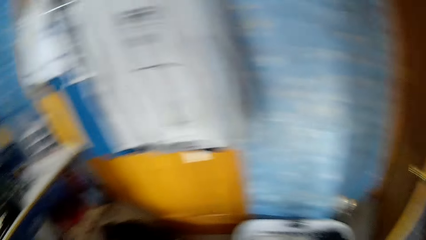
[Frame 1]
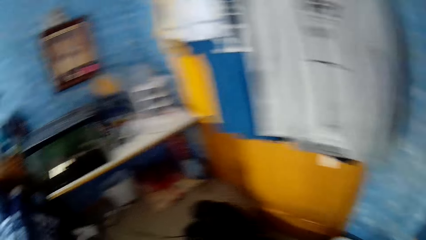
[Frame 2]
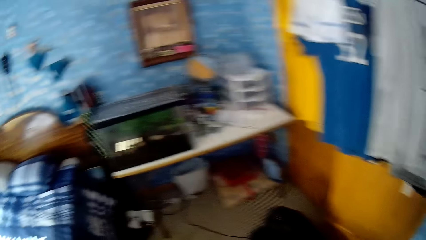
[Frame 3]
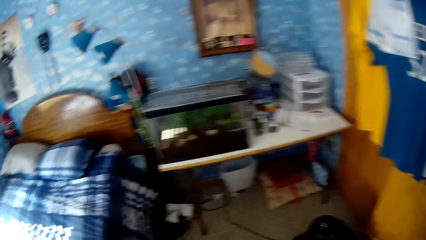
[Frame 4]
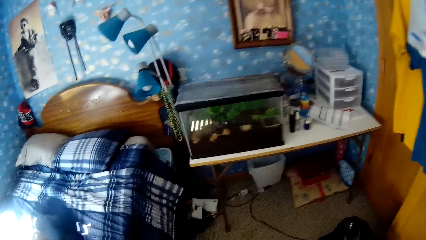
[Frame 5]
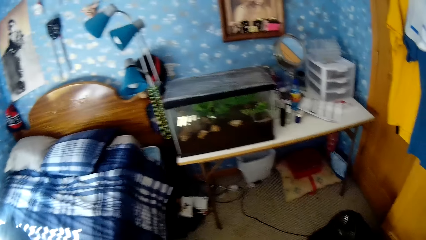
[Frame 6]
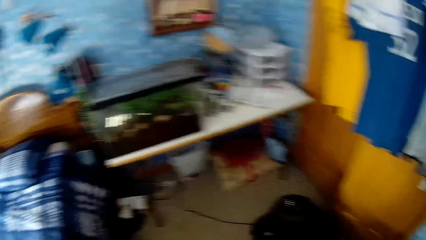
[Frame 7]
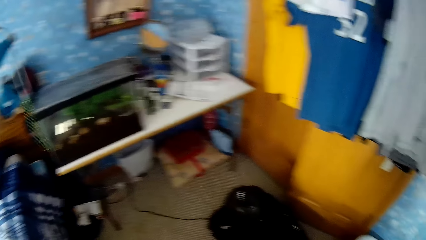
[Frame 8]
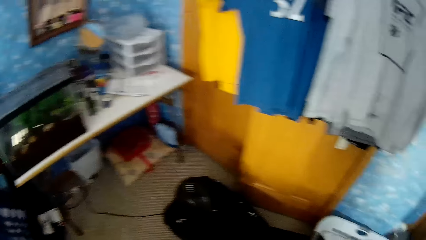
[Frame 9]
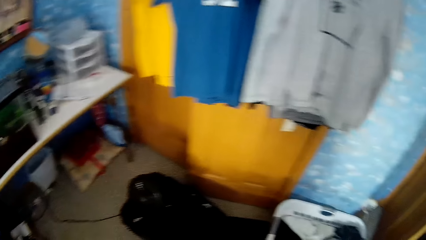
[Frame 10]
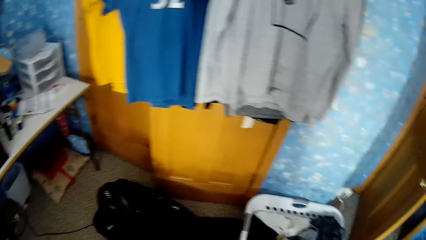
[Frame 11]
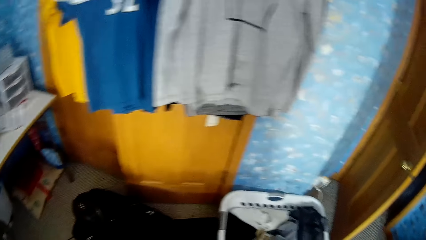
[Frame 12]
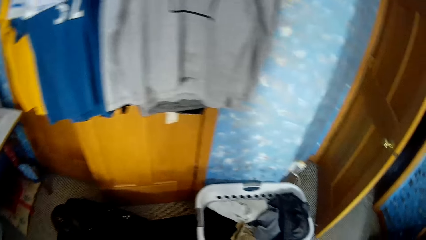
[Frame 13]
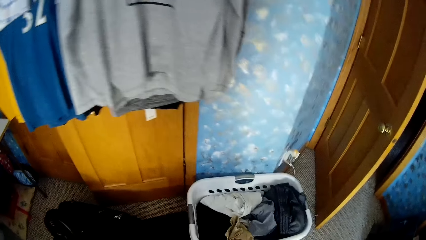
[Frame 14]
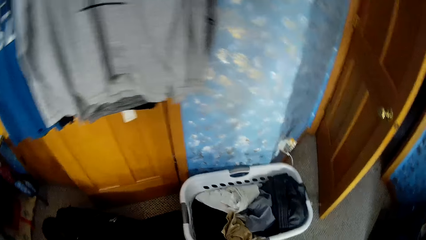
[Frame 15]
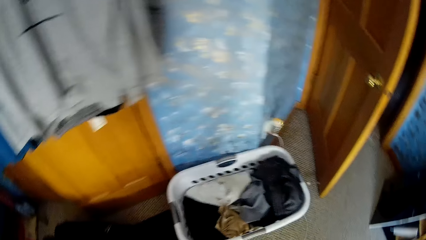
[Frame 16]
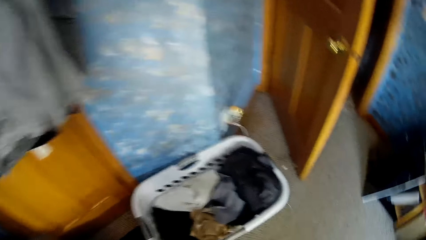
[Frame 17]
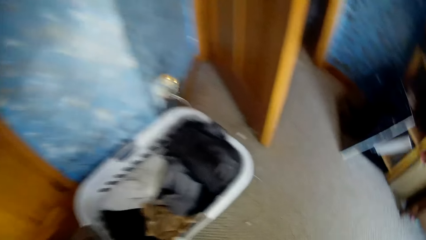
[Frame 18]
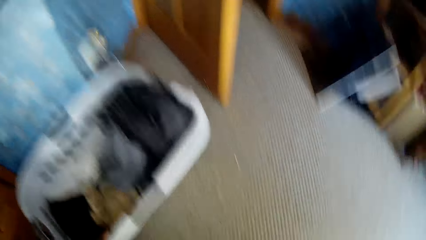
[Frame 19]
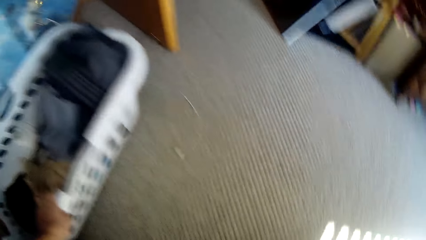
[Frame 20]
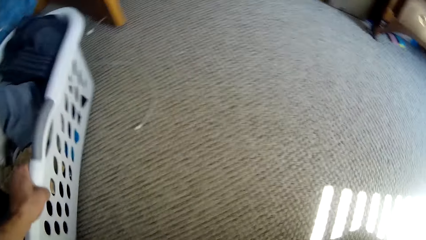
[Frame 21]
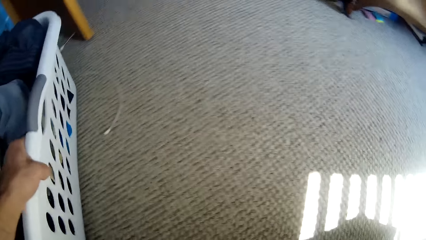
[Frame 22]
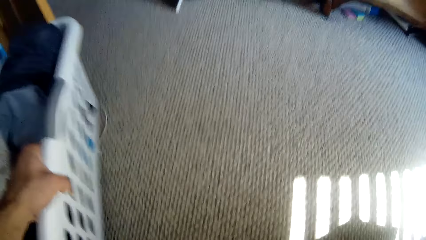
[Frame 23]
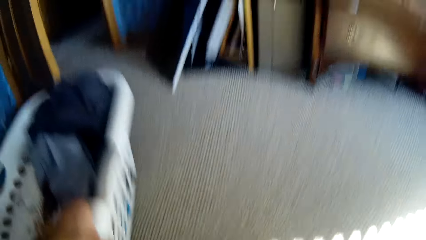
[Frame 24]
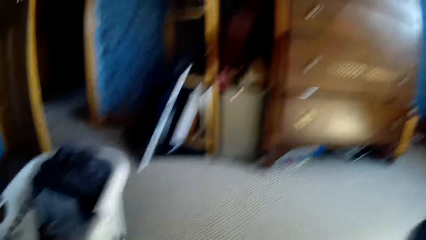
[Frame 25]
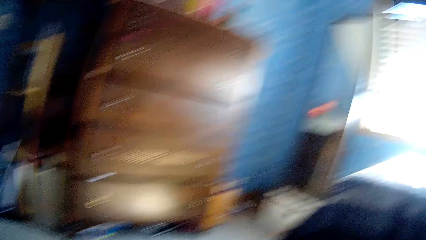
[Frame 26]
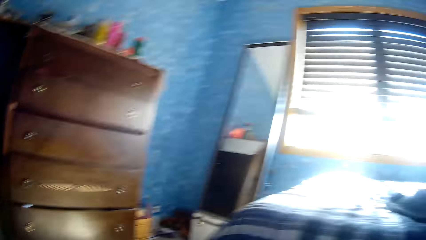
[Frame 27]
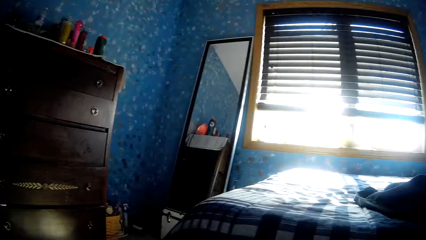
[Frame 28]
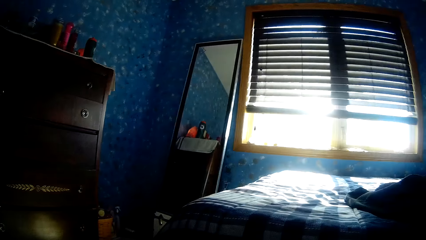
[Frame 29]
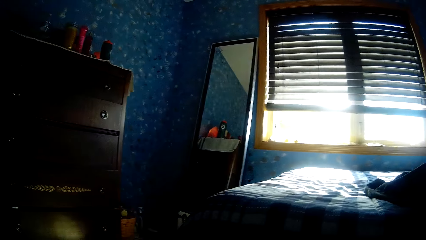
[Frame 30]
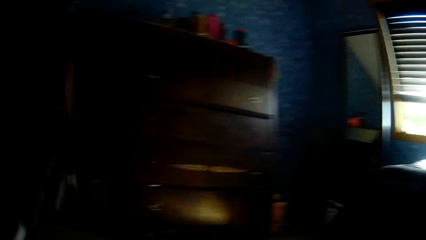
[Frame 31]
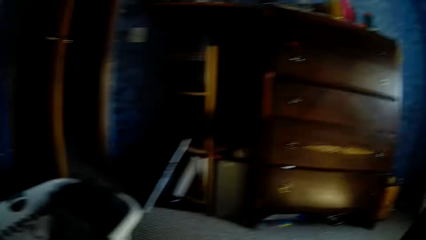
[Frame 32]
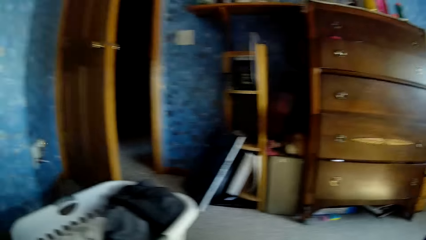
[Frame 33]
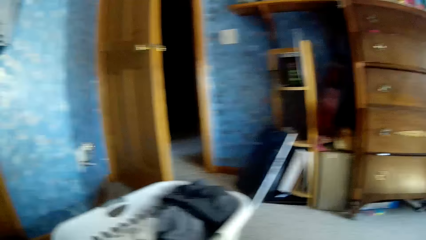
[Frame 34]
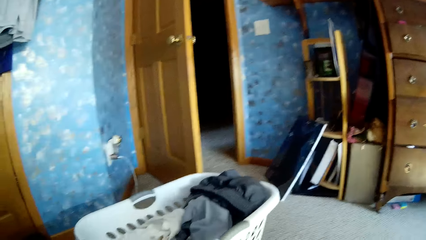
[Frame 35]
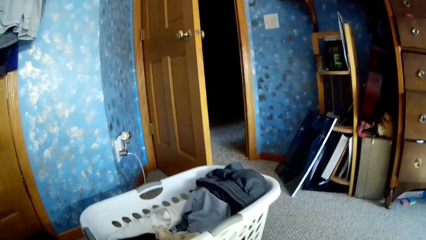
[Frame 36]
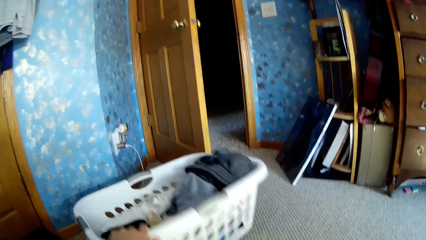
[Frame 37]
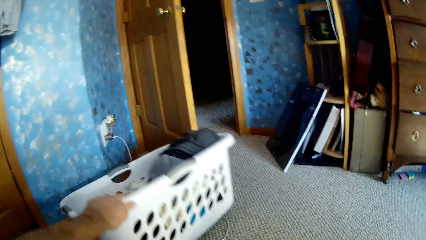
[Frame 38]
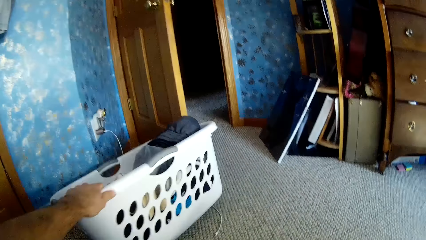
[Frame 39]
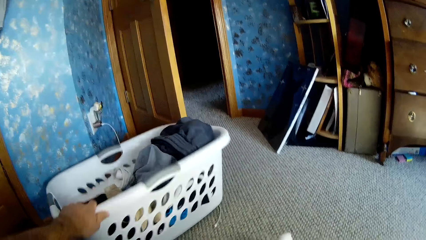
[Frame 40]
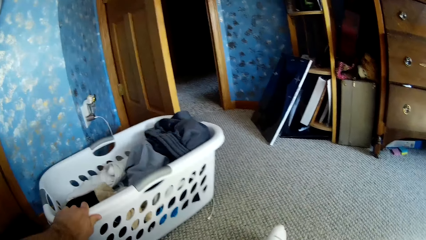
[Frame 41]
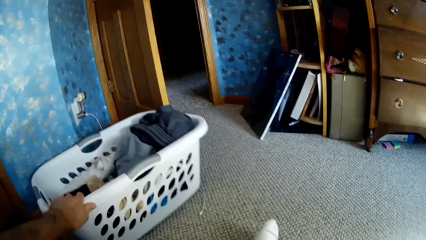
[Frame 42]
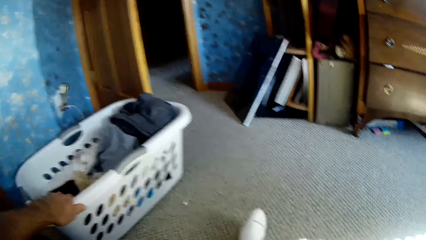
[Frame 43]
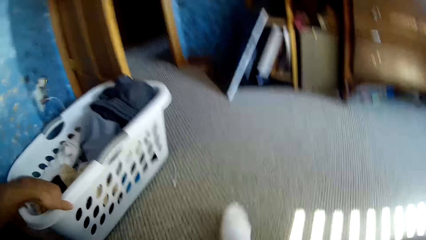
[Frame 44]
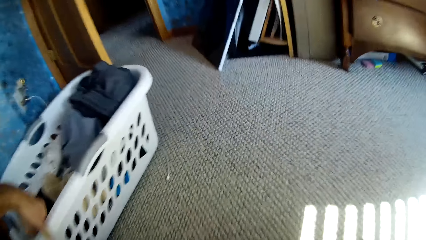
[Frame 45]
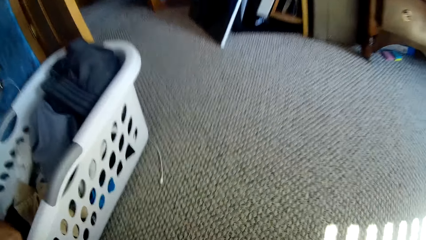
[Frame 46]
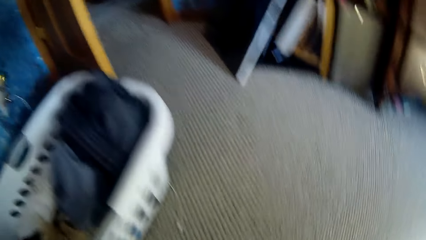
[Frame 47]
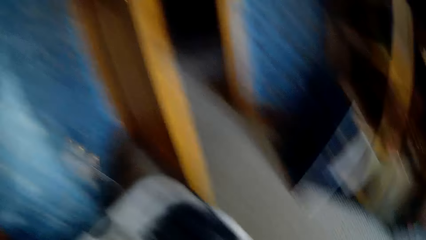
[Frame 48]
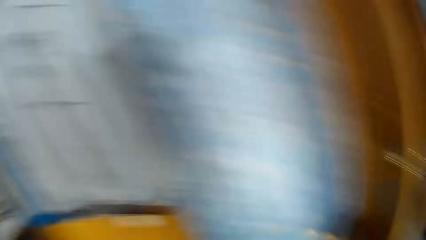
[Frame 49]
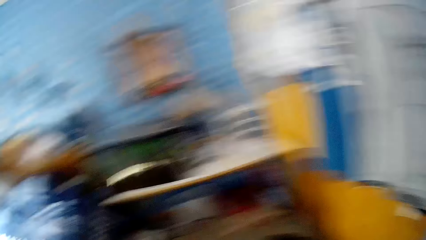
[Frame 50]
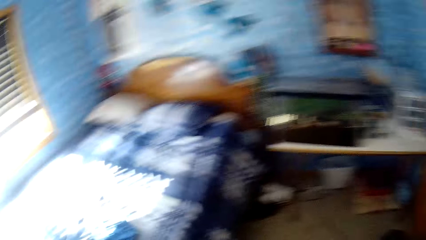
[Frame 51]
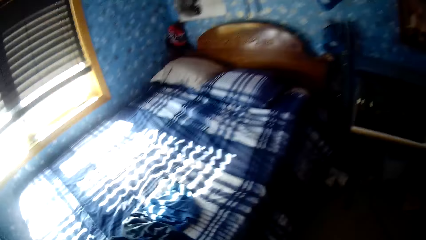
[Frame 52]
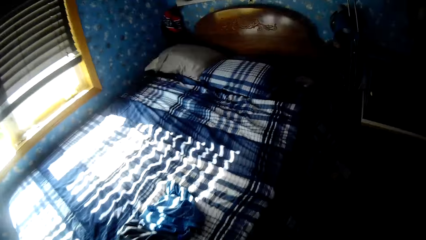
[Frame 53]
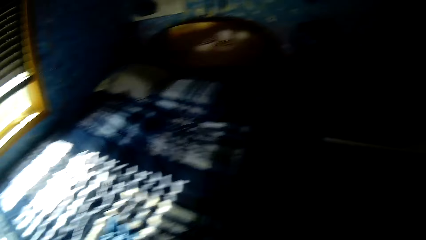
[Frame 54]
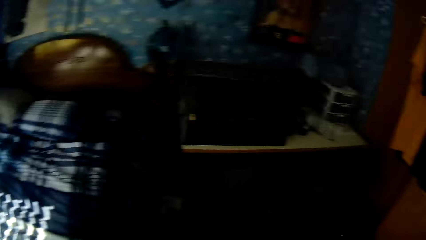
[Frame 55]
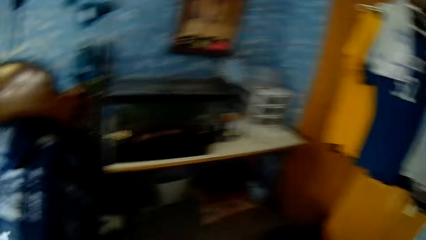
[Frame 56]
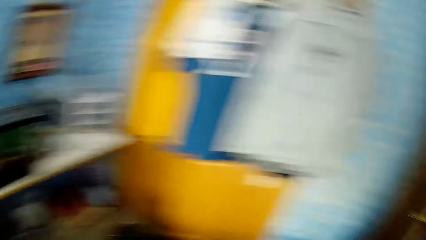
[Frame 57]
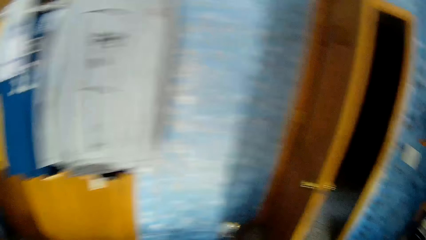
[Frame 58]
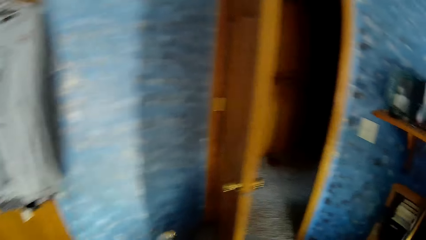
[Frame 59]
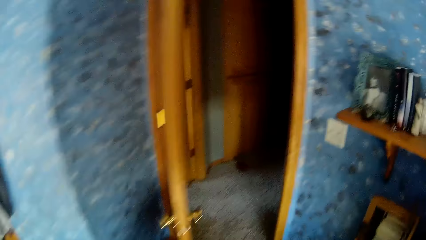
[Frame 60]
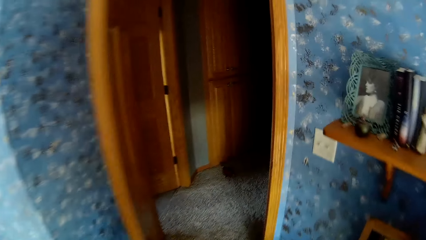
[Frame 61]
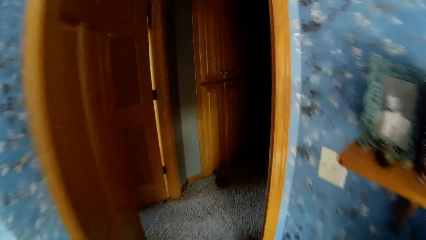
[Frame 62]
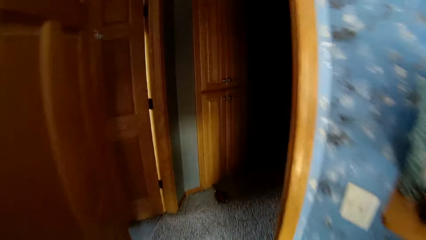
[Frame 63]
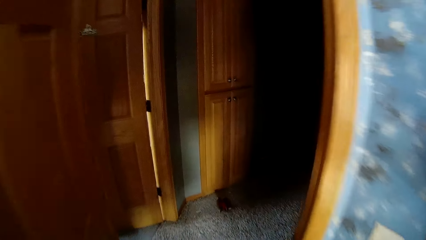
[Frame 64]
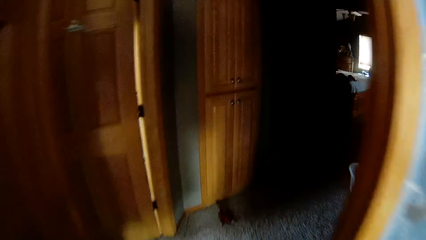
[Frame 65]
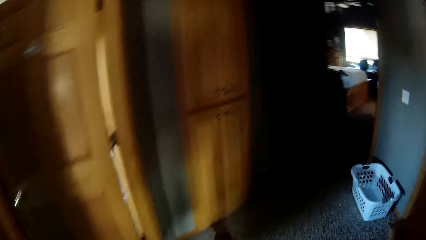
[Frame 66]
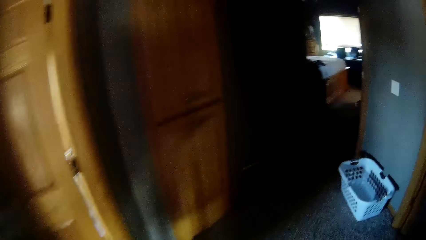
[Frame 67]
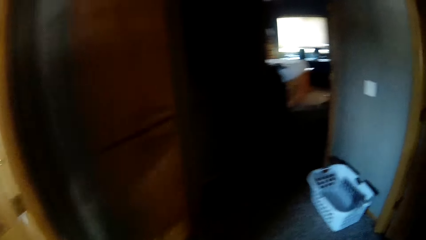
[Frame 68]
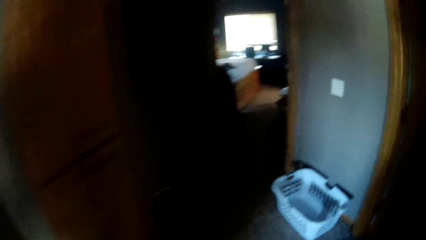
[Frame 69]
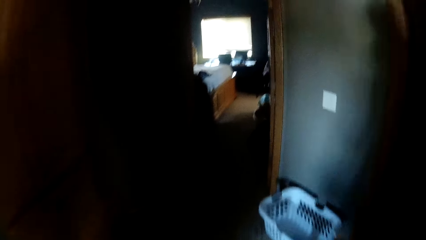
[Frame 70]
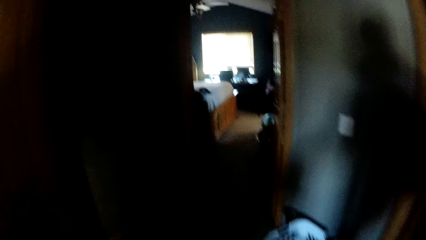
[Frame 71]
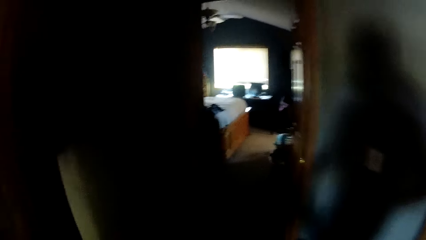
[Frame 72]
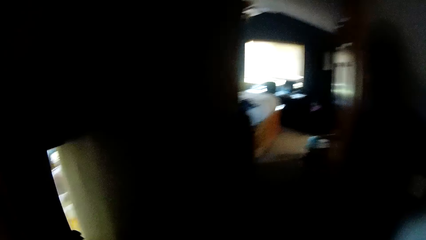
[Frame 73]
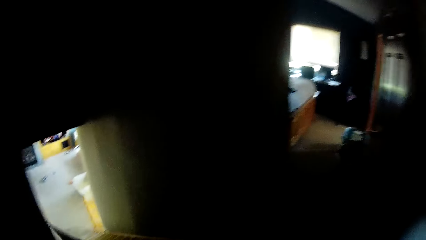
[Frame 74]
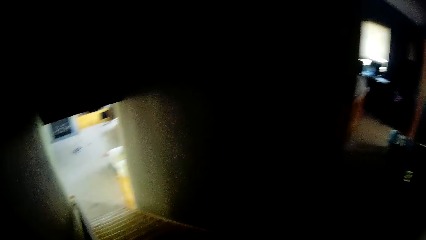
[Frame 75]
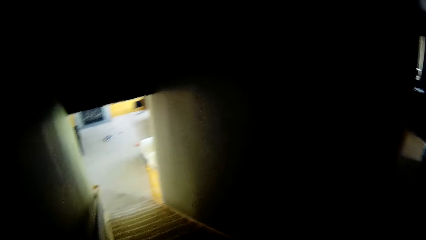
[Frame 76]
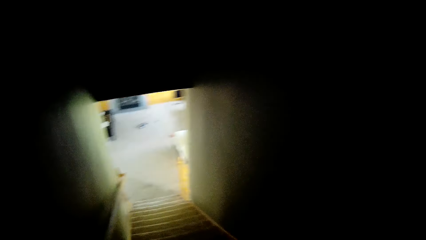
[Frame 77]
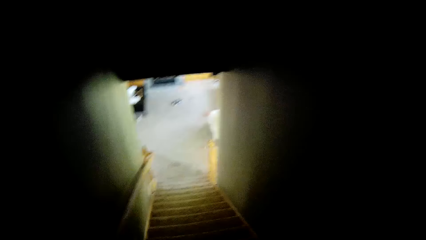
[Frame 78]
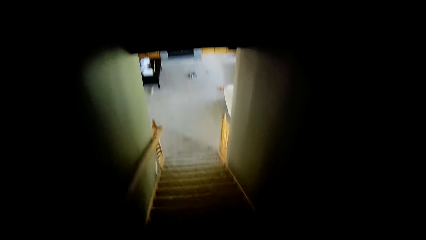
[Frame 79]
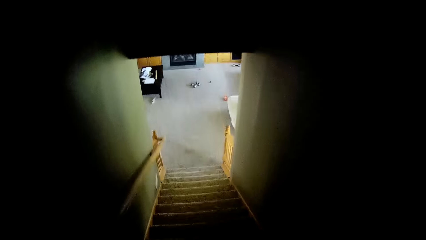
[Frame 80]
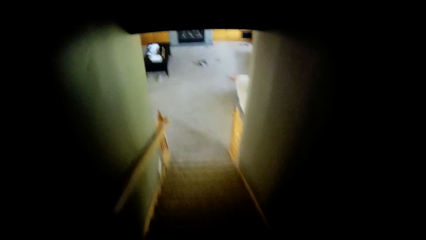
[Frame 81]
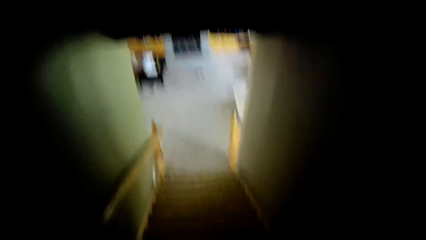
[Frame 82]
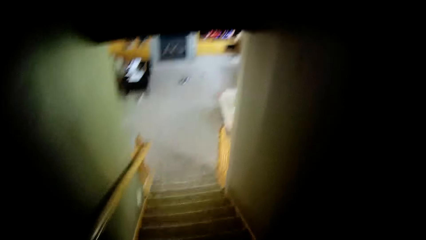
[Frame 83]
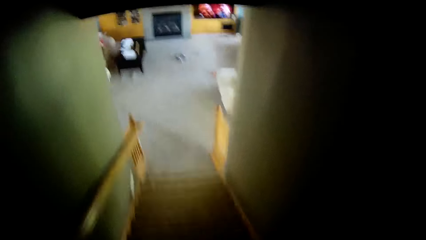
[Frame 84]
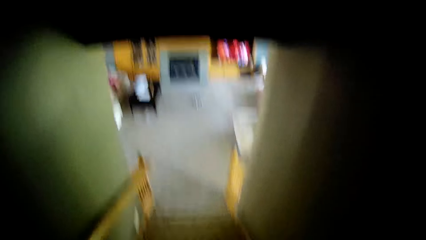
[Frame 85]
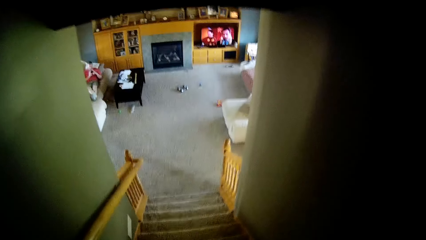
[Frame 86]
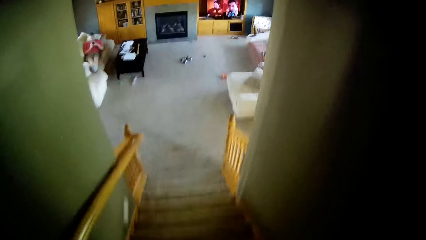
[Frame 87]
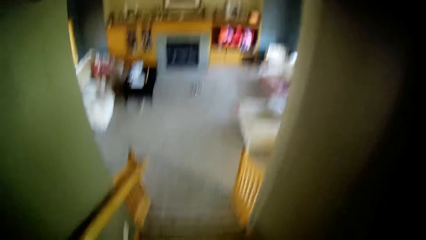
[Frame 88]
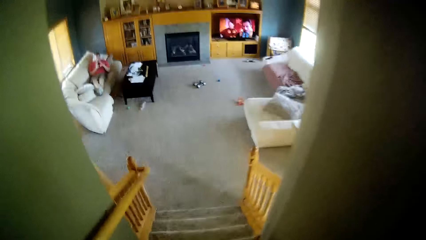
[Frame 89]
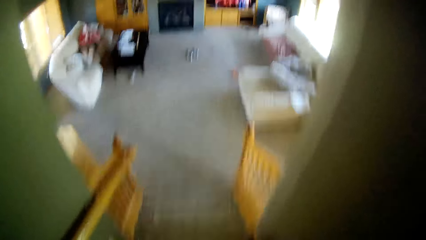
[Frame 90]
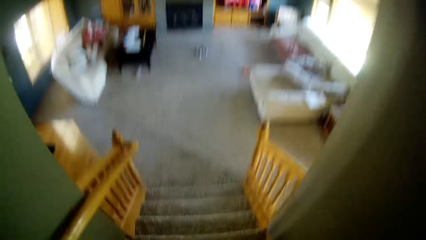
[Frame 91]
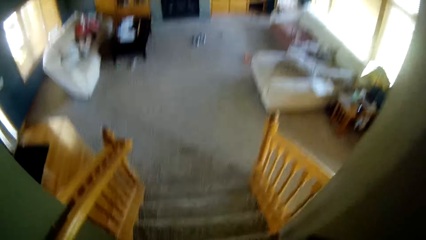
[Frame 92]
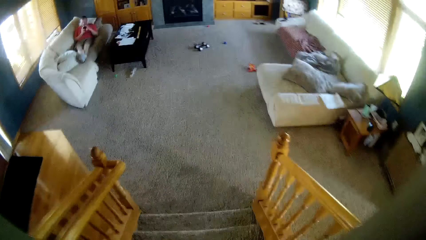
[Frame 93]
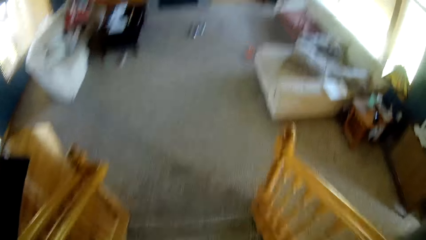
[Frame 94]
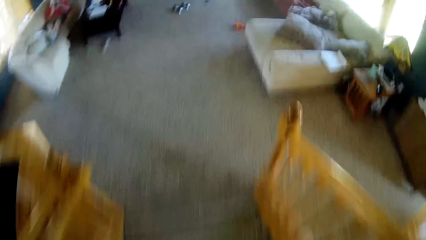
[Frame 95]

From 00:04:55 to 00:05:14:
The camera wearer pulls the cloth basket. They walk around the house. They go down the house stairs.
